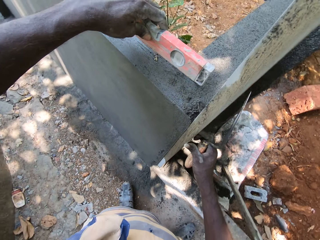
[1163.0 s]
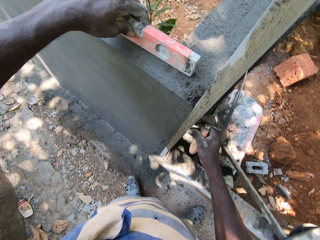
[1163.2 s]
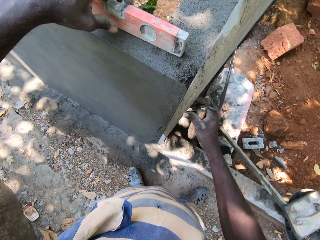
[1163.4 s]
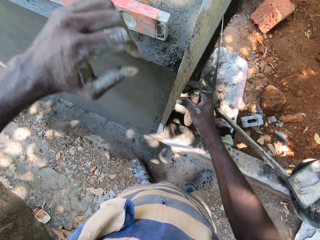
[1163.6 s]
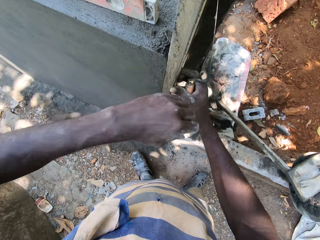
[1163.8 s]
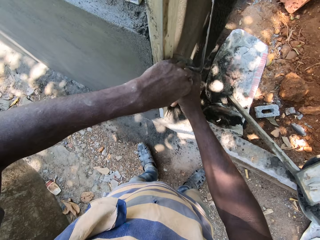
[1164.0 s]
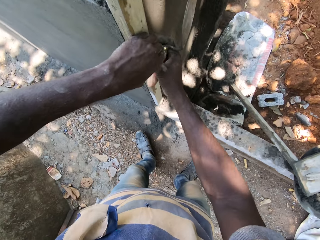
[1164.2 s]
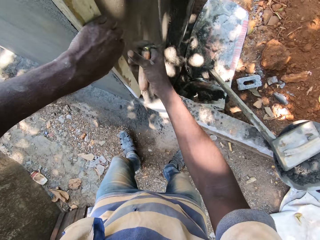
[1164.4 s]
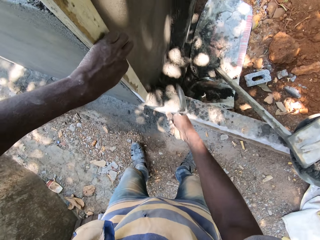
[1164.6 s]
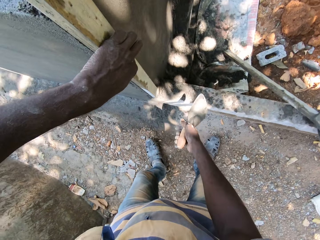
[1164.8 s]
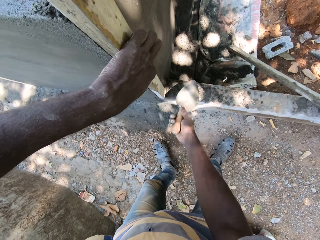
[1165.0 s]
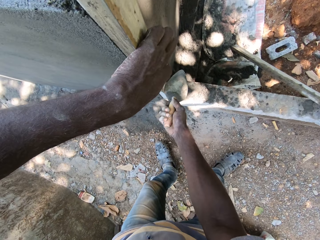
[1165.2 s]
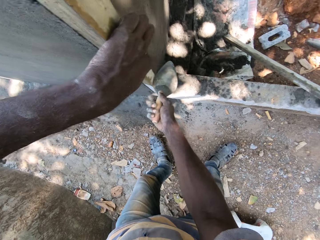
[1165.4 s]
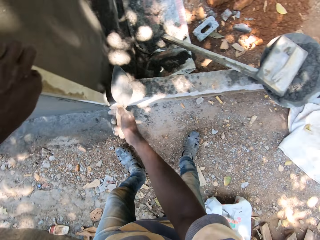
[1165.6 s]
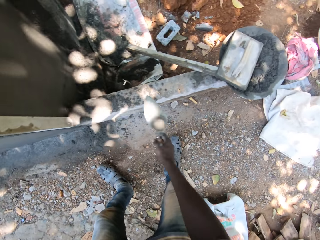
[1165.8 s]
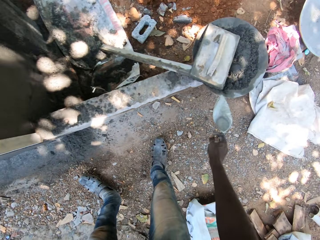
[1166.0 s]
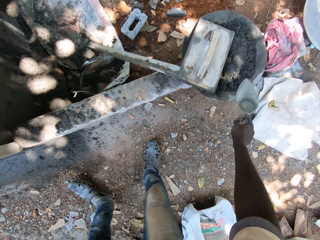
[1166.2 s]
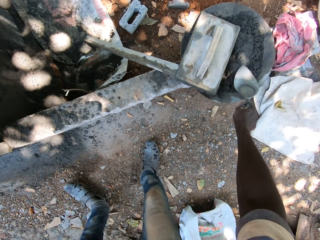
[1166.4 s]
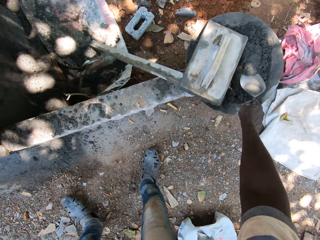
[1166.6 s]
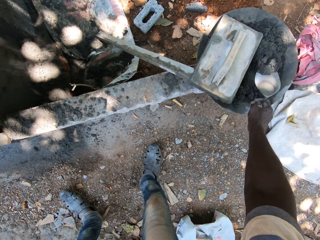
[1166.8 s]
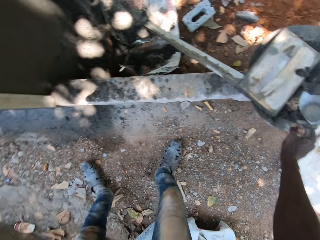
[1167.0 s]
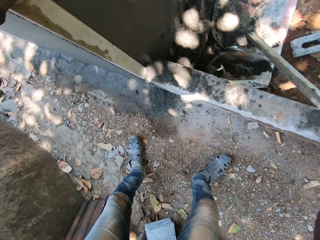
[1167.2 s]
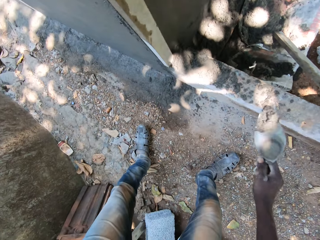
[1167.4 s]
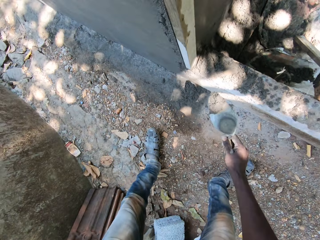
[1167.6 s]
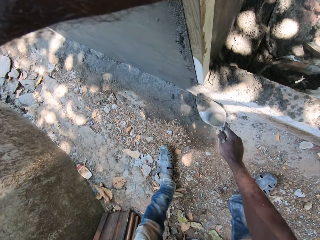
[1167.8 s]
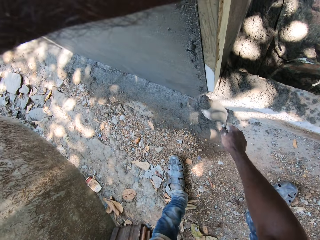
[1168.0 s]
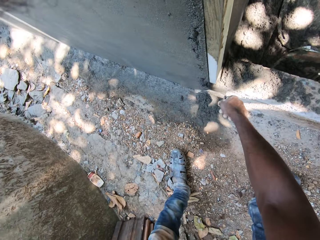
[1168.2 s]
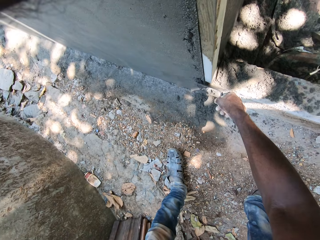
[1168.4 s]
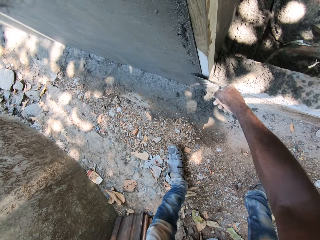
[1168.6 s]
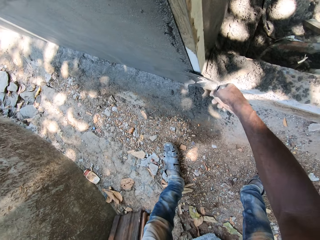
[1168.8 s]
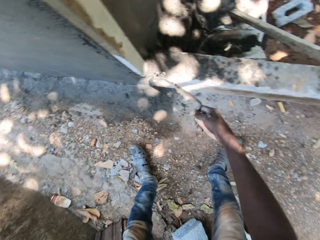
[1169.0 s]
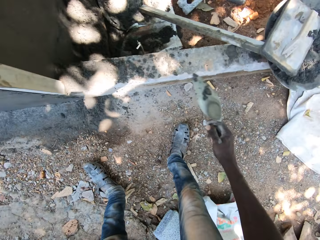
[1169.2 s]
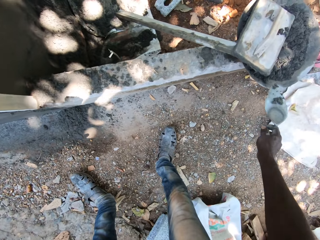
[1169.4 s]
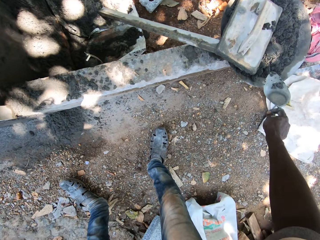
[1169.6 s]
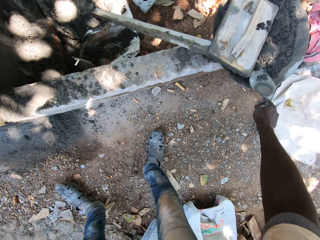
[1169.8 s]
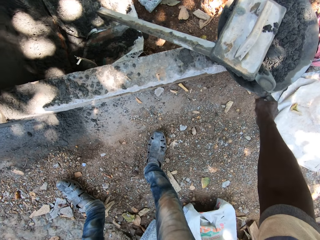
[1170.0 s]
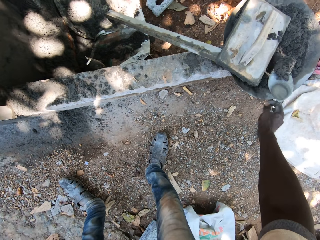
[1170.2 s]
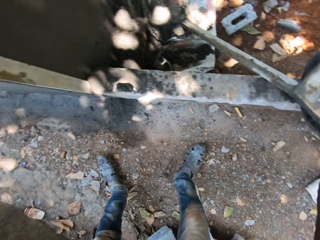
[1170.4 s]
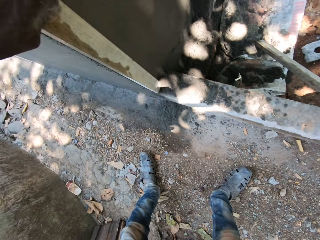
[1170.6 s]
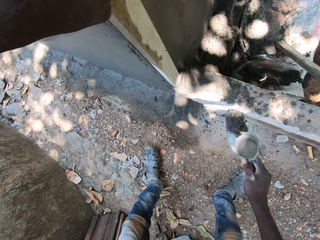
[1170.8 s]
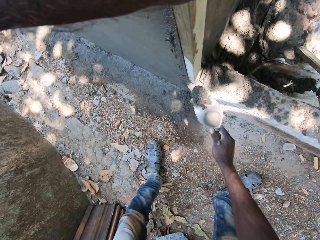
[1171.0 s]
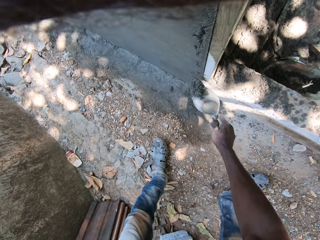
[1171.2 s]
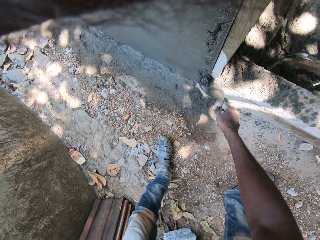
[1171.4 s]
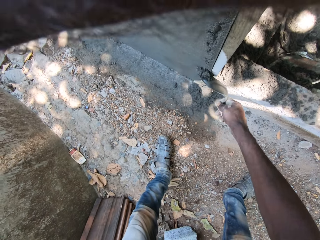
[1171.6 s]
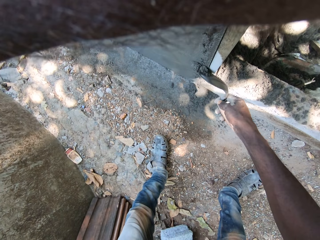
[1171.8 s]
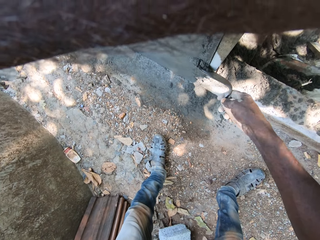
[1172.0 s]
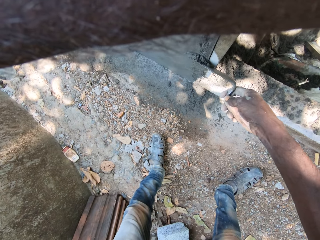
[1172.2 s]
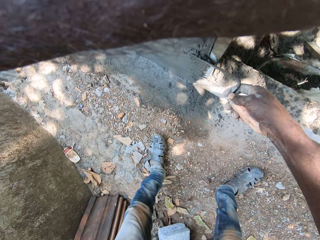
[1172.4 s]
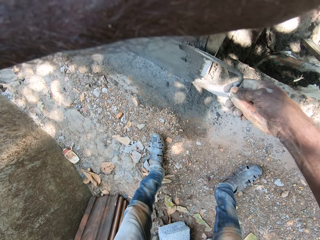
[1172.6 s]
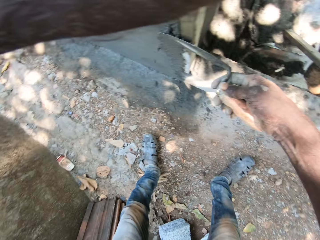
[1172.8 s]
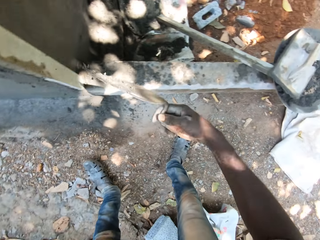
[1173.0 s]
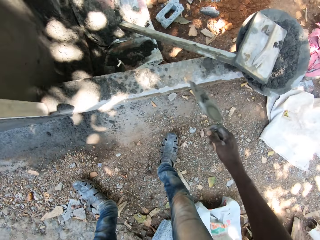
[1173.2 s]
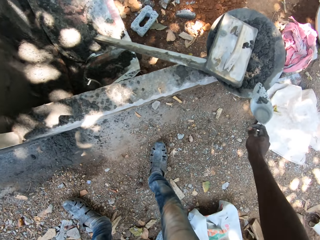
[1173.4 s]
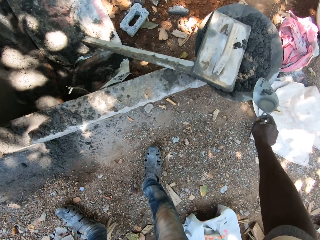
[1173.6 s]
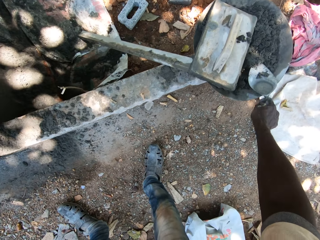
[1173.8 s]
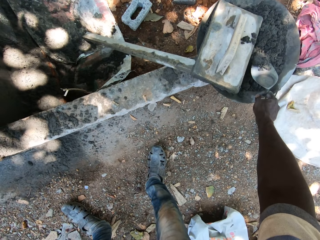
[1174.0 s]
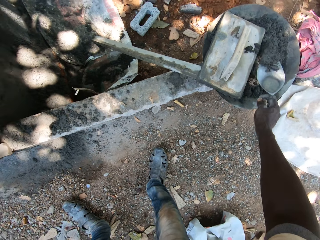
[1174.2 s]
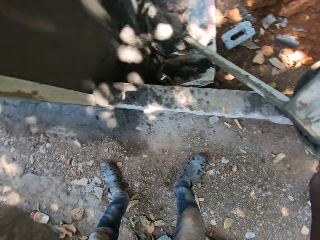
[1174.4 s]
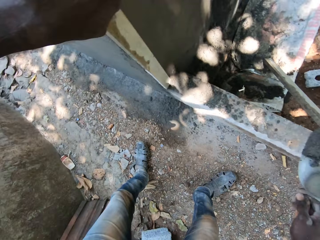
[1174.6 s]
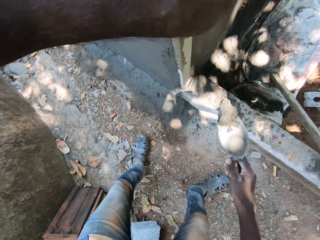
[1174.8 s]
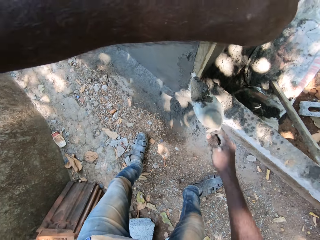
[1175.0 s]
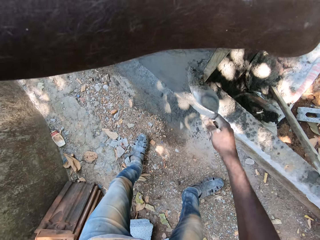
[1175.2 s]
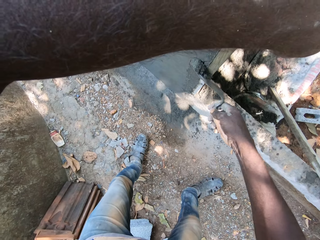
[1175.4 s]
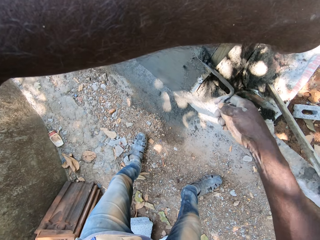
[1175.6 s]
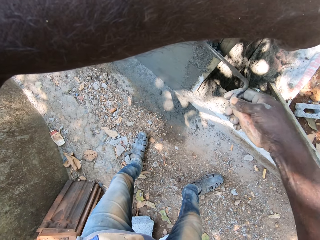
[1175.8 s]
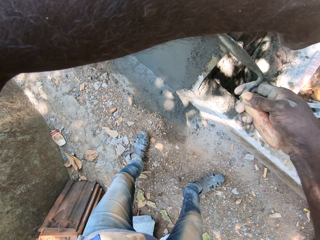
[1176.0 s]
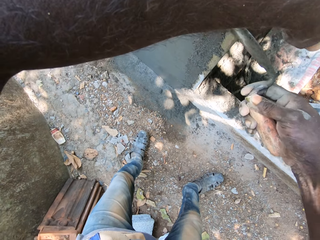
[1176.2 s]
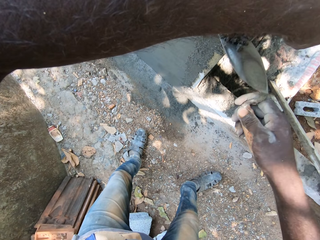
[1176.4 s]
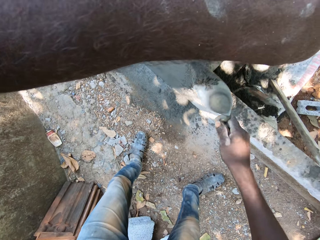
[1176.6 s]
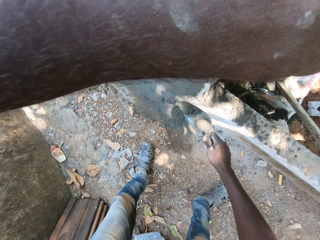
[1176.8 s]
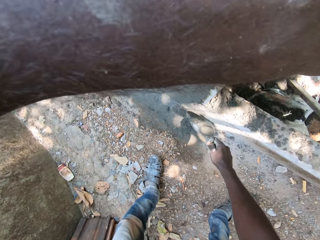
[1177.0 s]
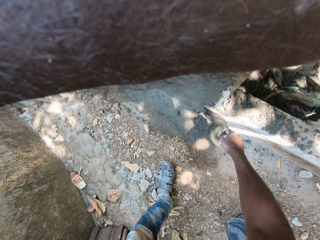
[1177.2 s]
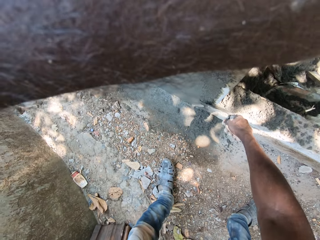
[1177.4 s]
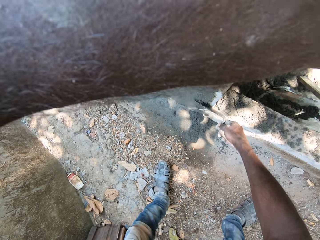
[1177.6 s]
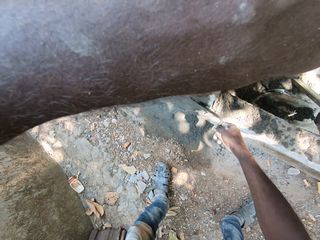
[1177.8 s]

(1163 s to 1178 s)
The camera wearer places the red level on the fence top with his left hand. He holds the wood on the fence with his left hand. He hits the wood on the fence in his left hand with the trowel in his right hand. He takes plaster mixtures from the pan of plaster mixtures on the pavement with the trowel in his right hand. He applies the plaster mixtures in the trowel on the fence with his right hand. He takes plaster mixtures from the pan of plaster mixtures on the pavement with the trowel in his right hand. He applies the plaster mixtures in the trowel on the fence with his right hand. He takes plaster mixtures from the pan of plaster mixtures on the pavement with the trowel in his right hand. He applies the plaster mixtures in the trowel on the fence with his right hand.

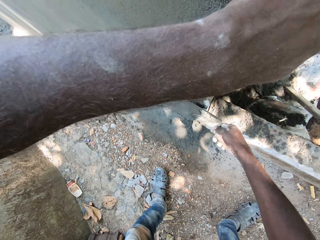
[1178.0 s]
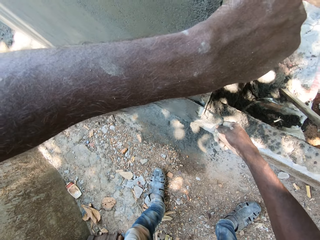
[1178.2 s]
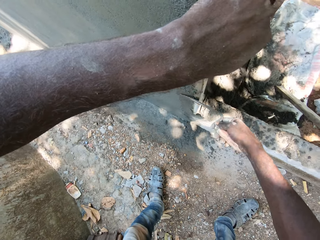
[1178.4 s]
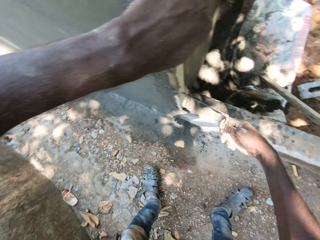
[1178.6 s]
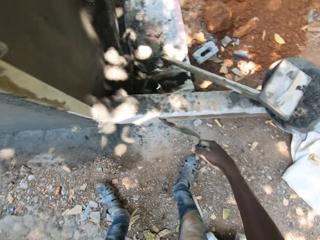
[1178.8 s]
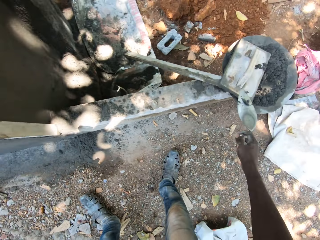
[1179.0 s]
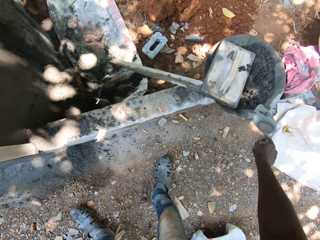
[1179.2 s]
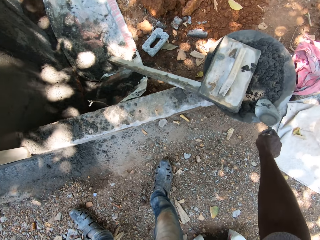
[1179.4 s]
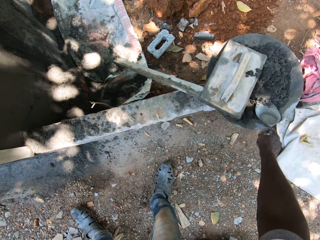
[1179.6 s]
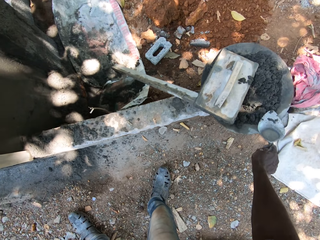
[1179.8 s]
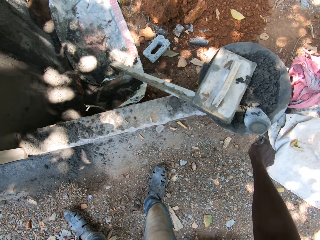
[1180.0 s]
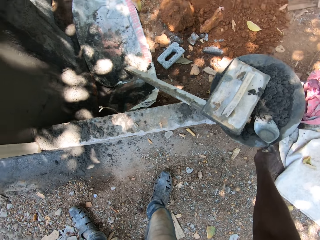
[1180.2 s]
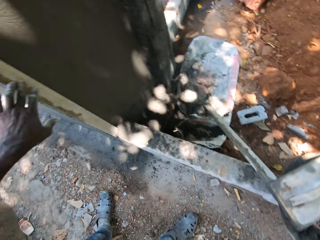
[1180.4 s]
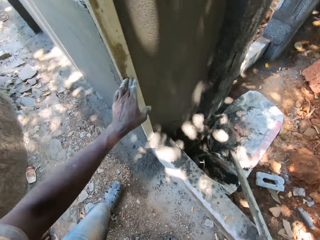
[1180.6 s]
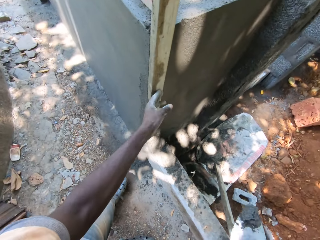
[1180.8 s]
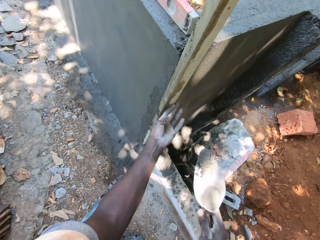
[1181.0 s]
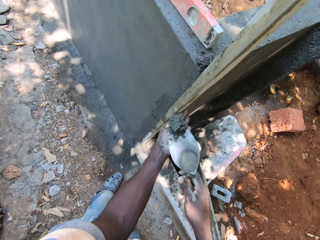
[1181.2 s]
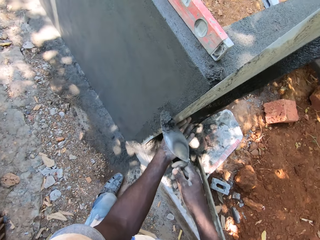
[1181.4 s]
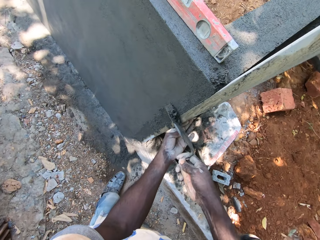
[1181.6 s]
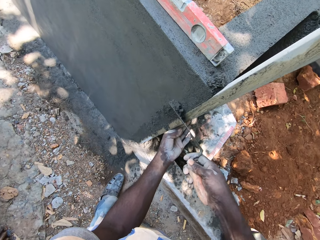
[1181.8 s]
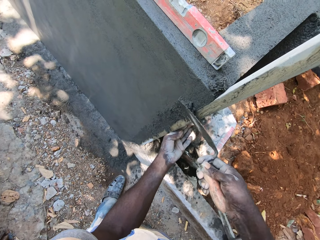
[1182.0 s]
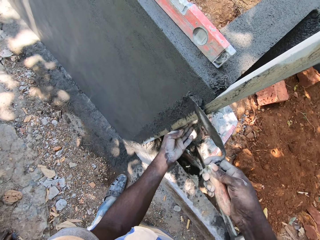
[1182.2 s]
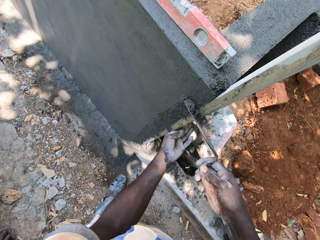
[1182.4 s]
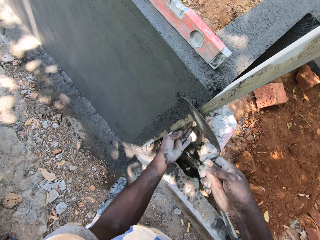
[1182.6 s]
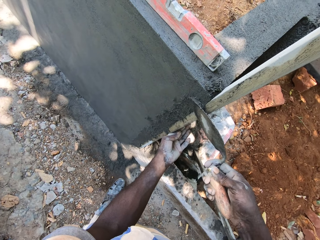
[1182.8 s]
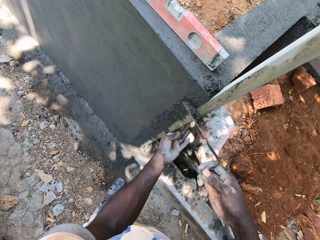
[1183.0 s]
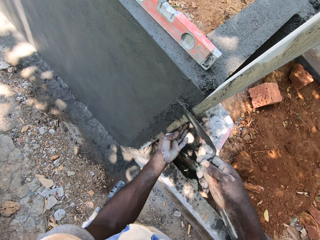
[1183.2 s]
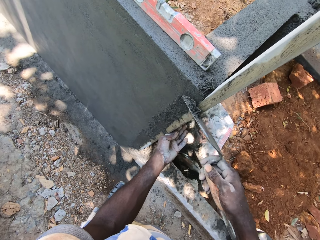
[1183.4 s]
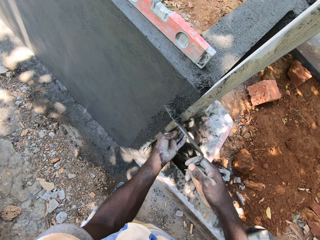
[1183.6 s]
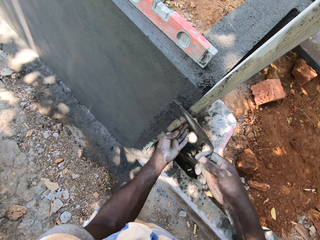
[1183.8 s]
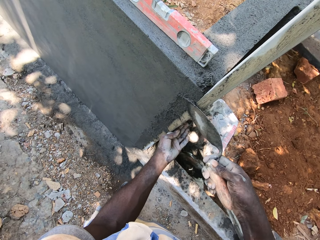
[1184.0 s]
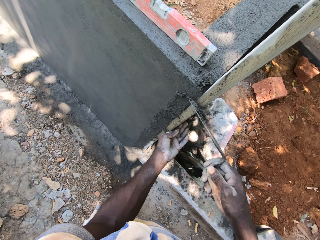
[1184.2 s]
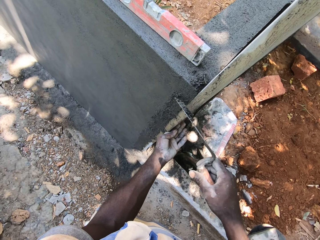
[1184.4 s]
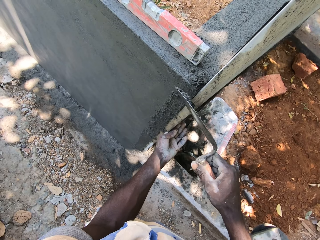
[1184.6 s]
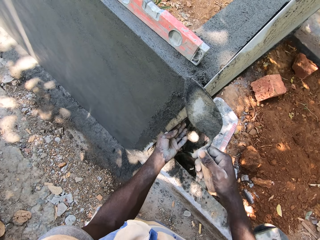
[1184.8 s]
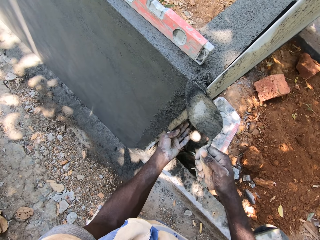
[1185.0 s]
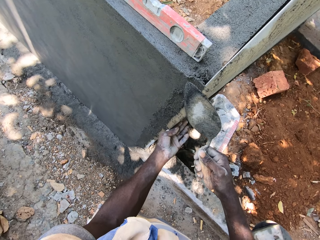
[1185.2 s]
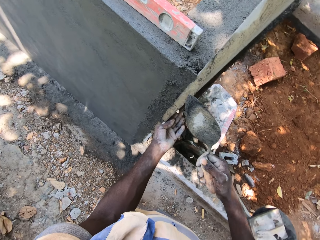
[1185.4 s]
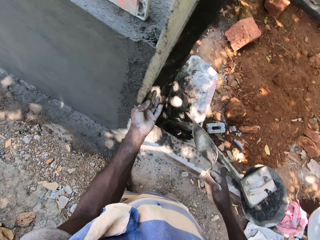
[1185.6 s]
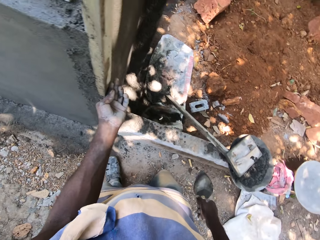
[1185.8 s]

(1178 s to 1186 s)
The camera wearer takes plaster mixtures from the pan of plaster mixtures on the pavement with the trowel in his right hand. He applies the plaster mixtures in the trowel on the fence with his right hand.
